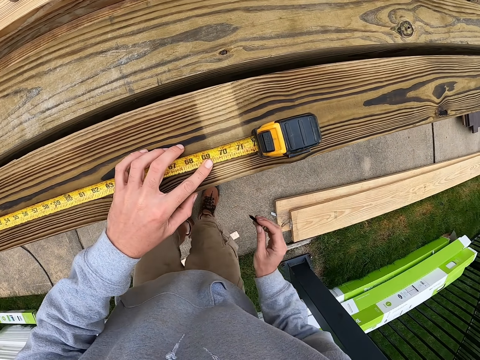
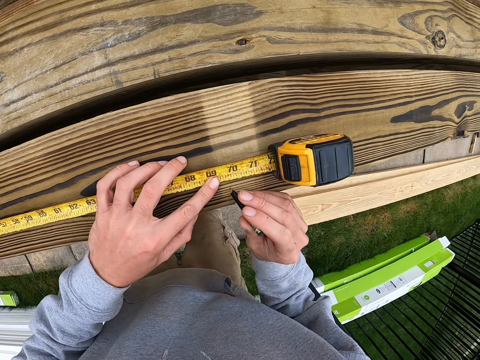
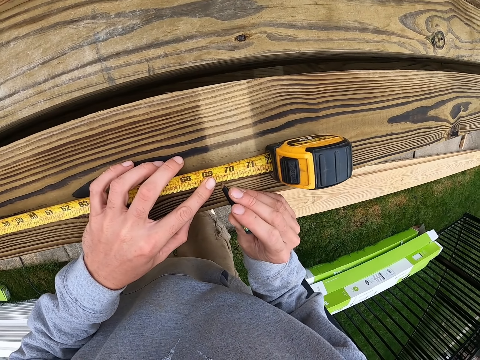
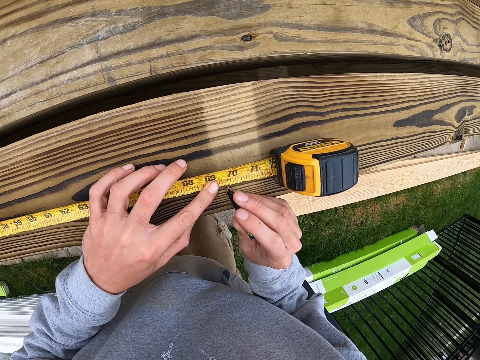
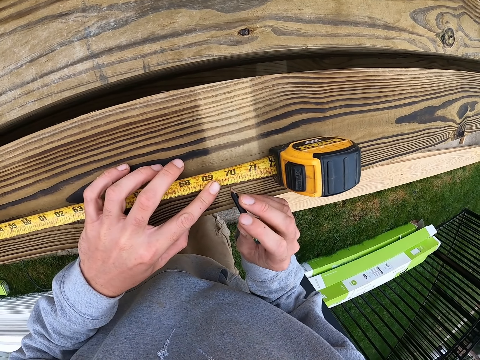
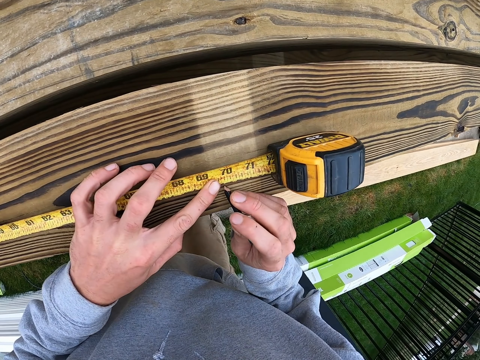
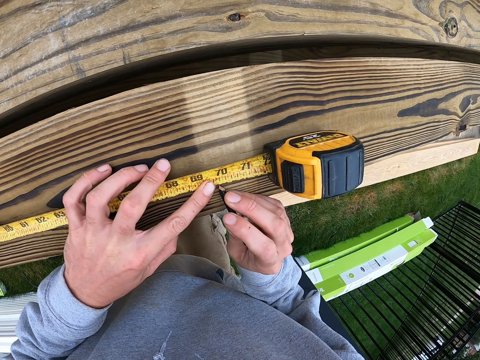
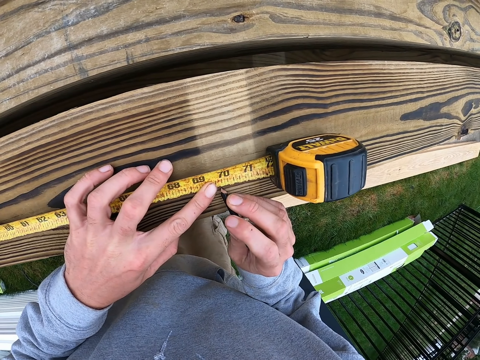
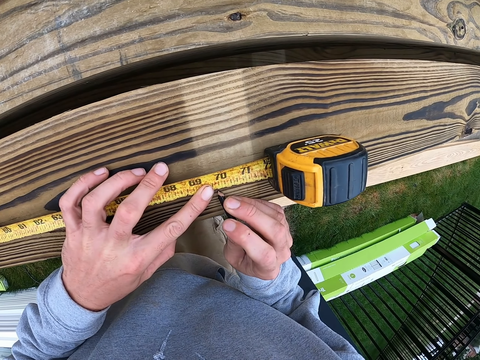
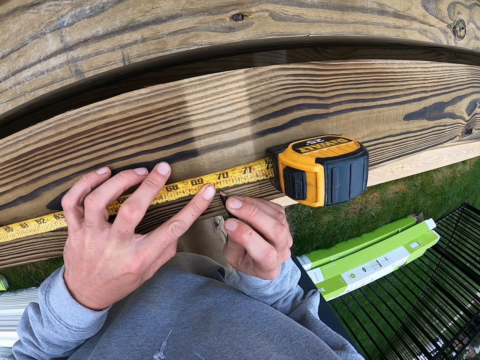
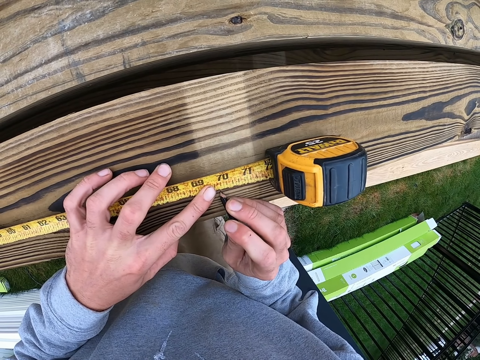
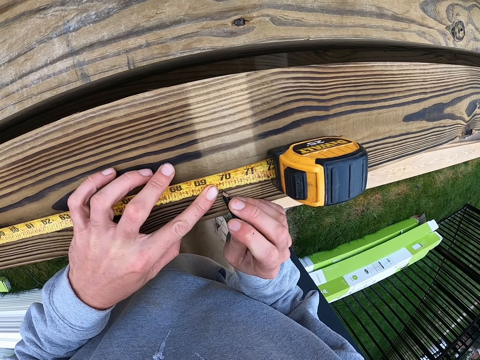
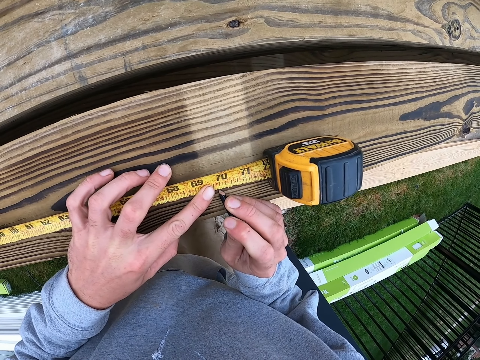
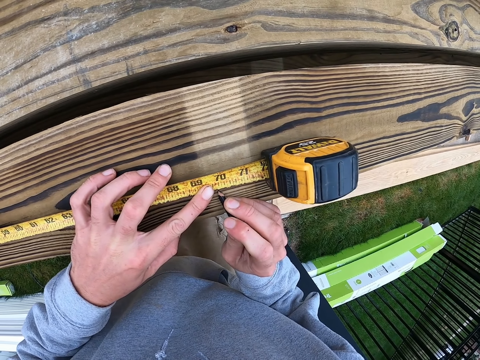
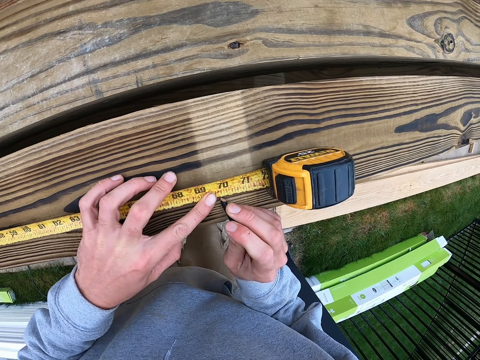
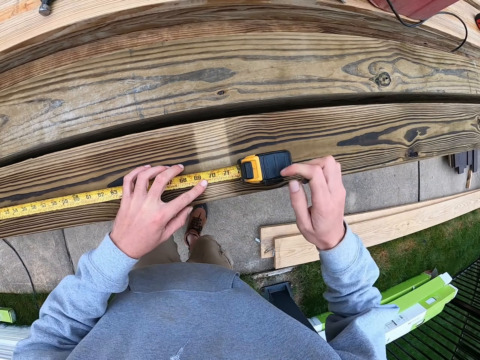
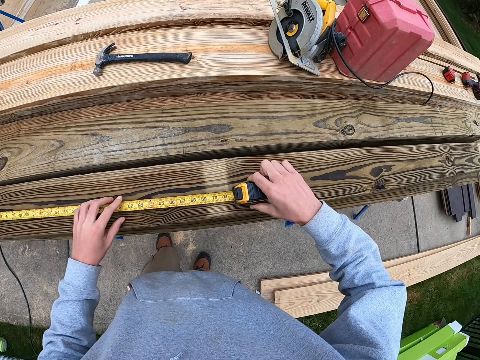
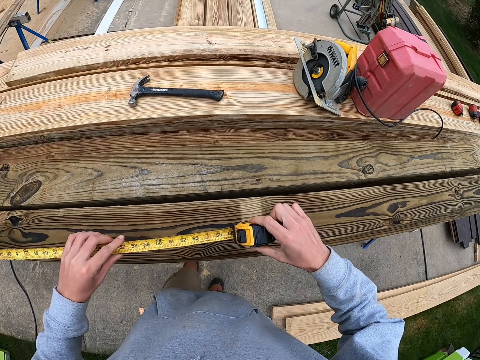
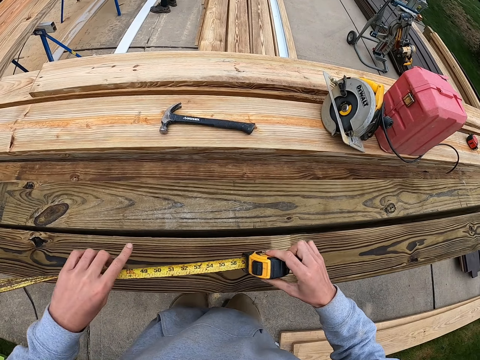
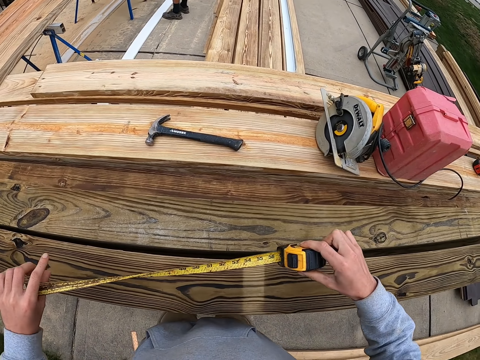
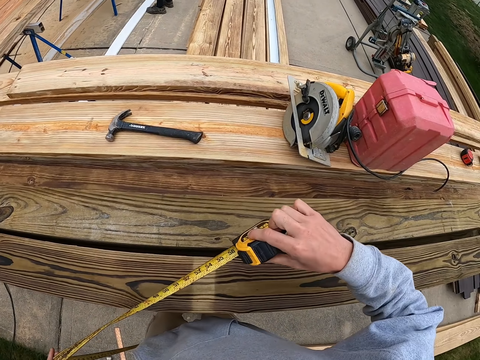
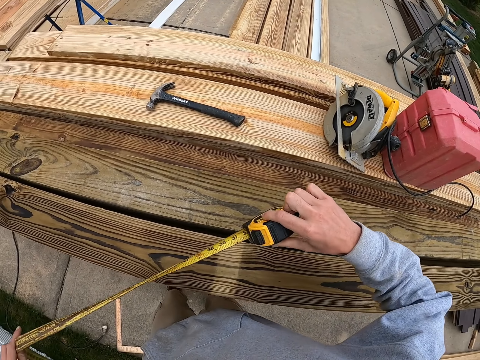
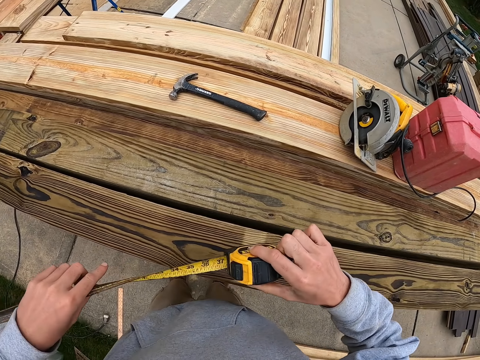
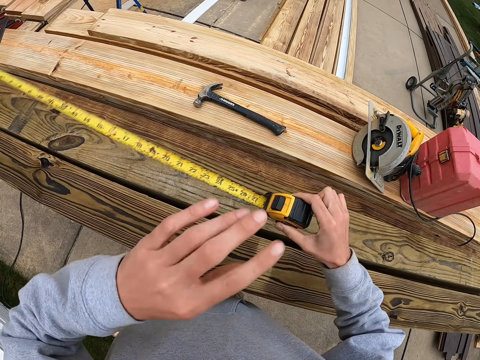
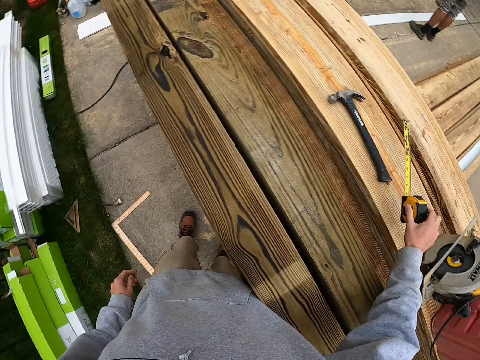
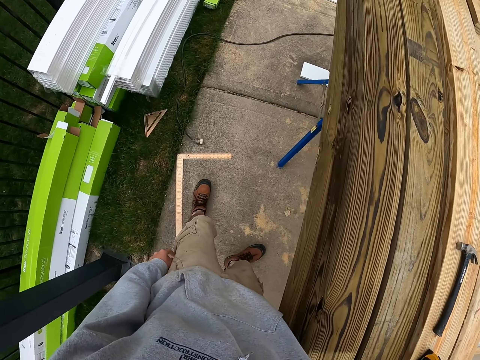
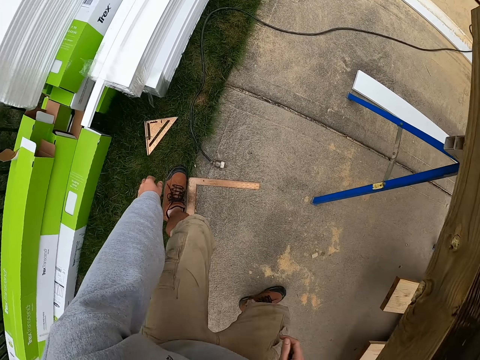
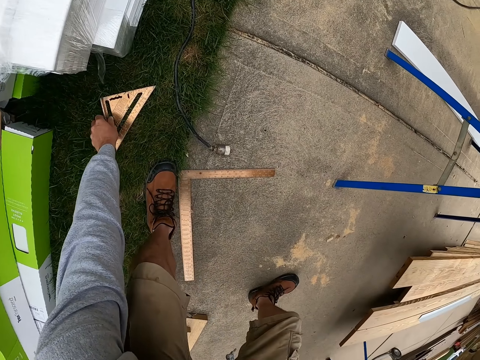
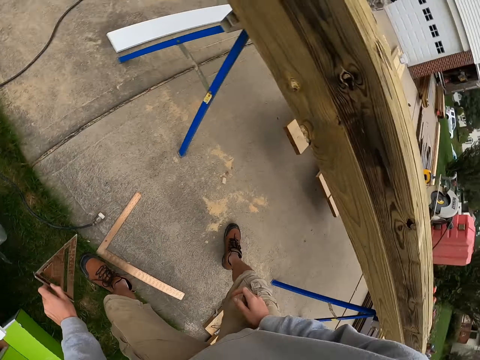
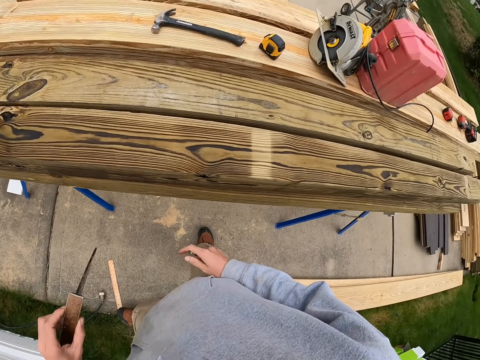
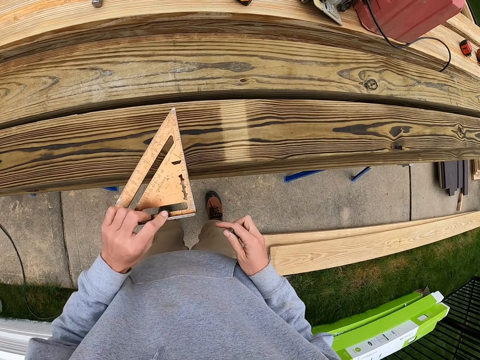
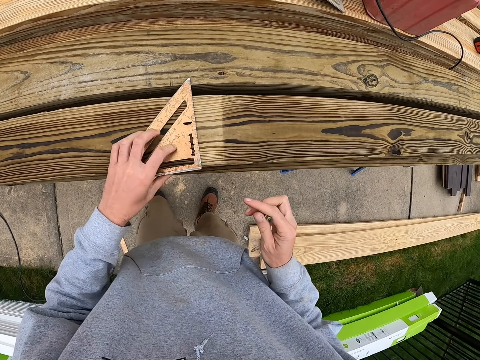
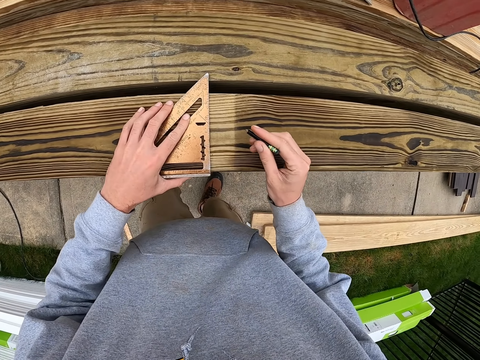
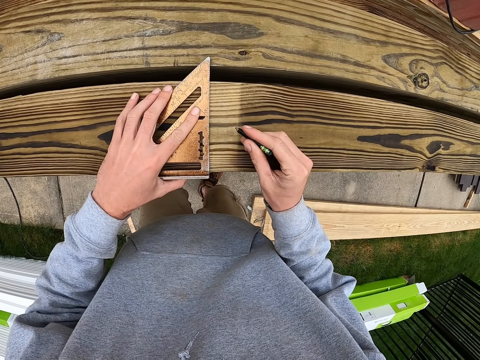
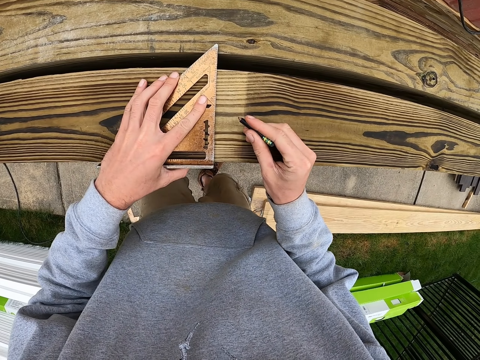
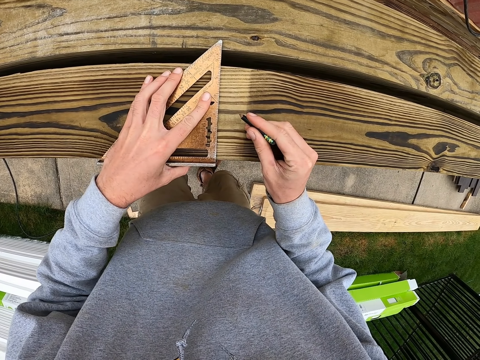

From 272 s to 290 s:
The camera wearer removes a pencil from the pocket. They mark the lumber with the pencil. They touch a measure tape. They close the tape measure. They pick up a rafter square. They place the rafter square on the timber.

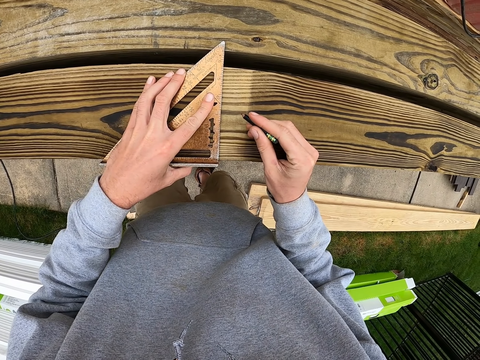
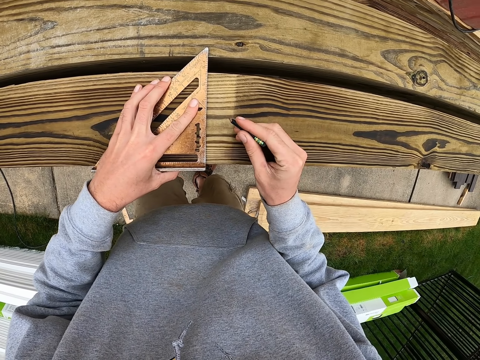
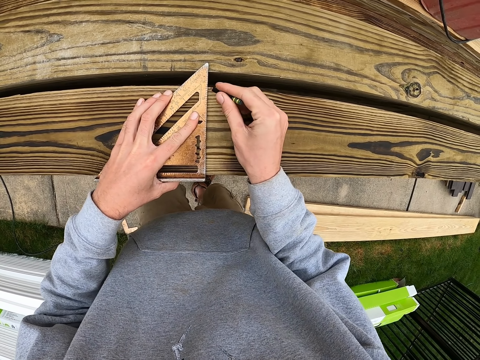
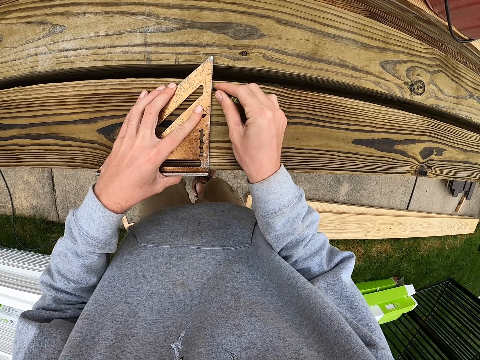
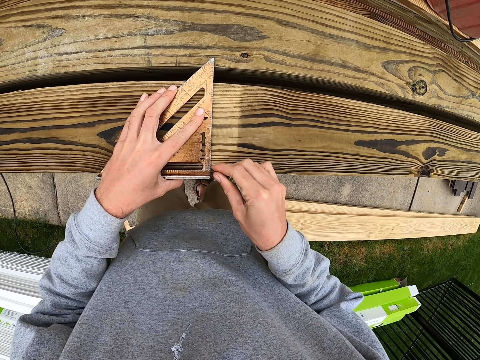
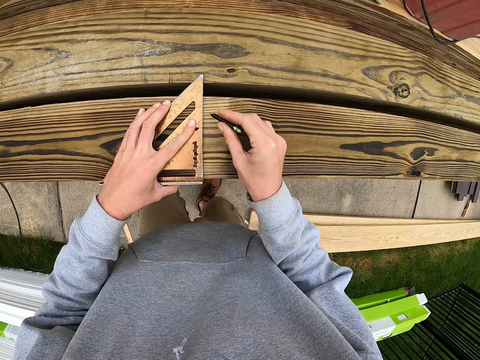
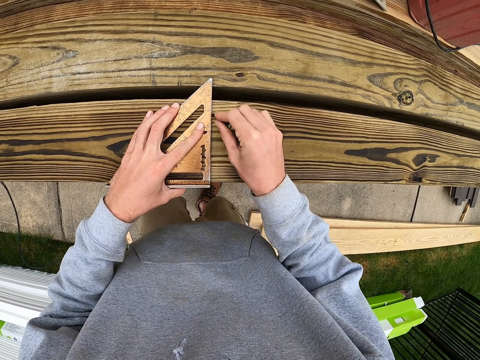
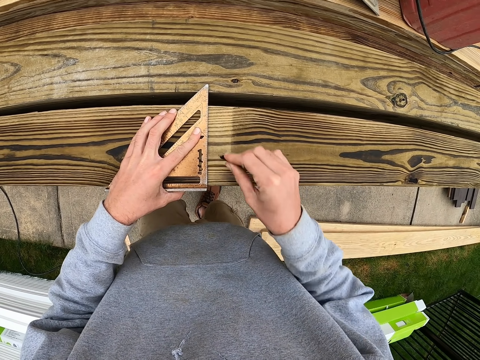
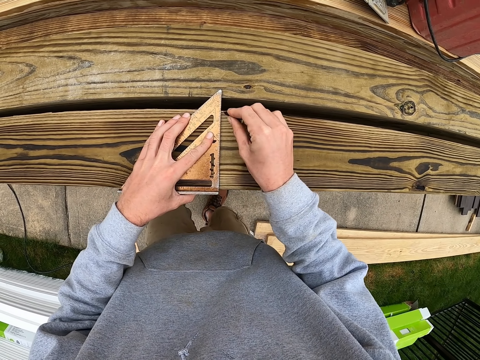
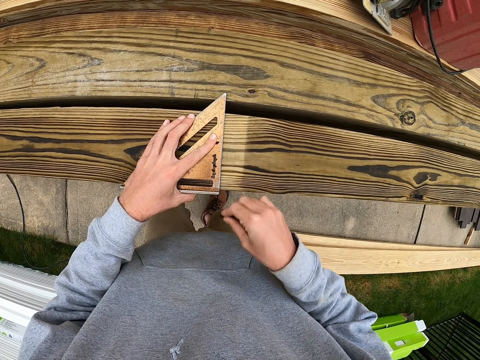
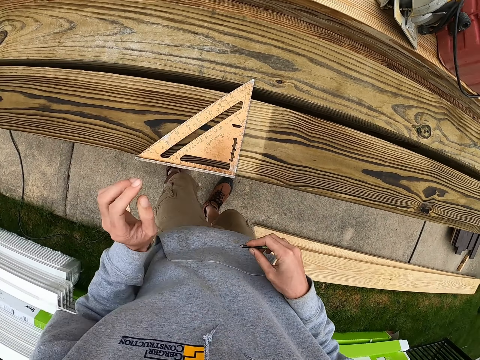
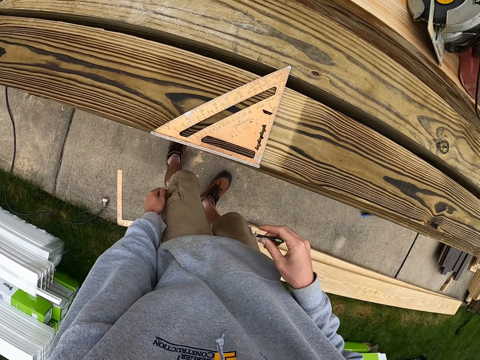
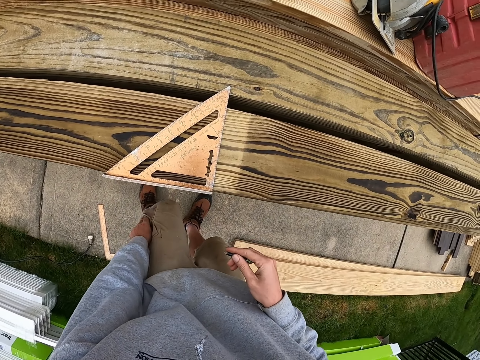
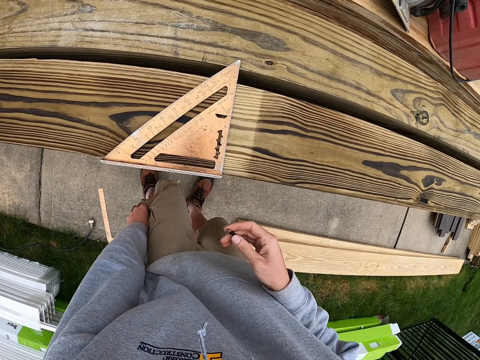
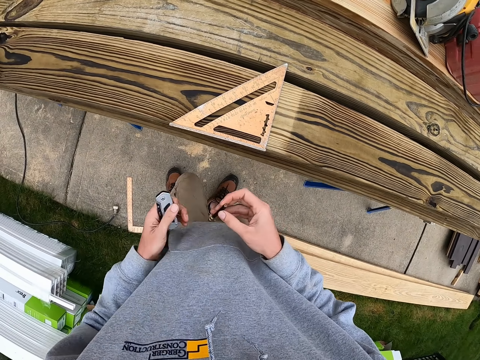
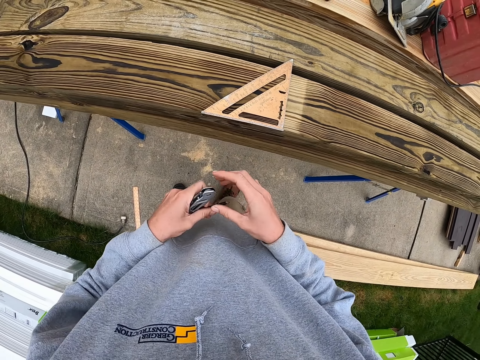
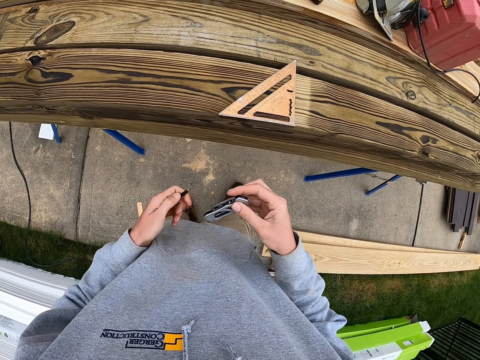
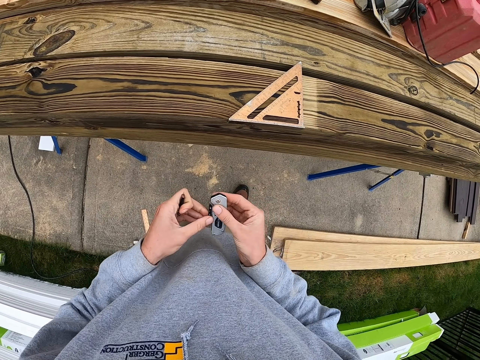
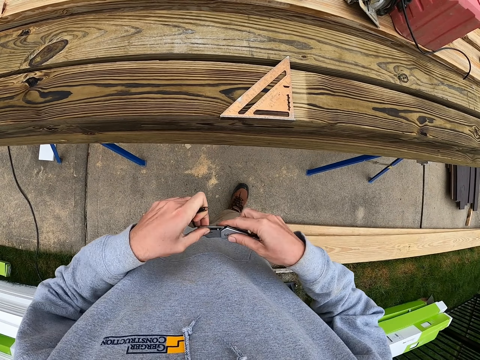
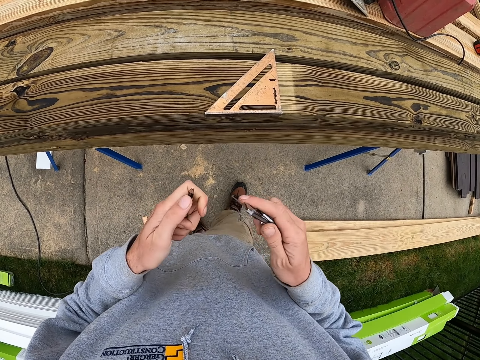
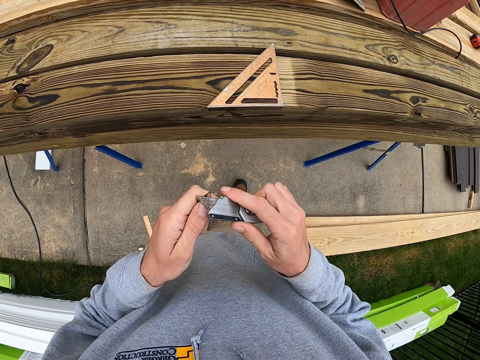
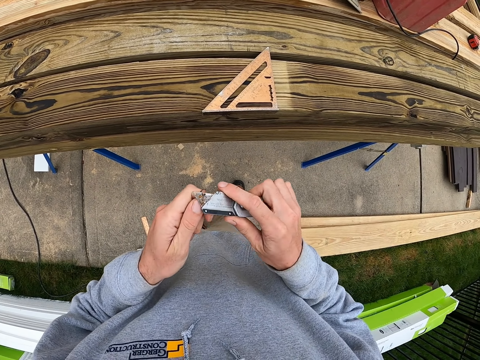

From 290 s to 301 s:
The camera wearer draws a line on the timber with the pencil, on the mark. They dip a hand in the pocket. They open a penknife.
